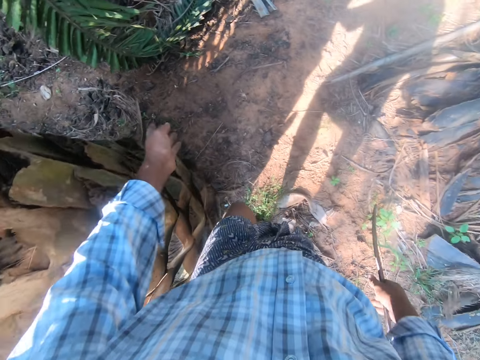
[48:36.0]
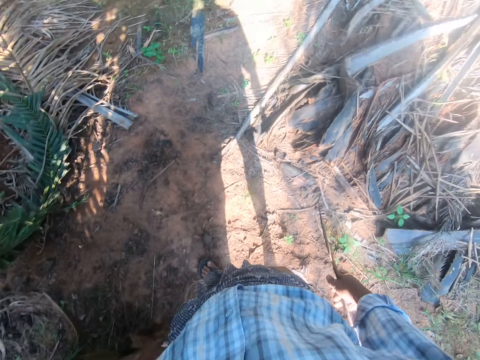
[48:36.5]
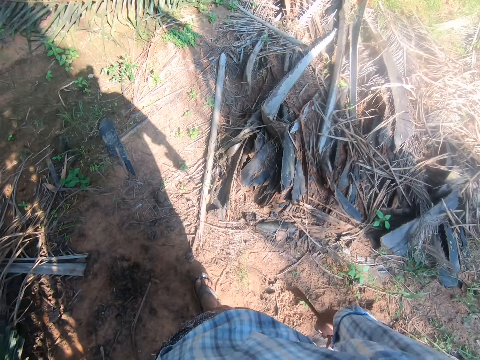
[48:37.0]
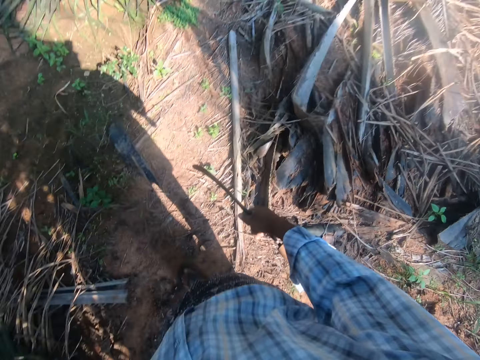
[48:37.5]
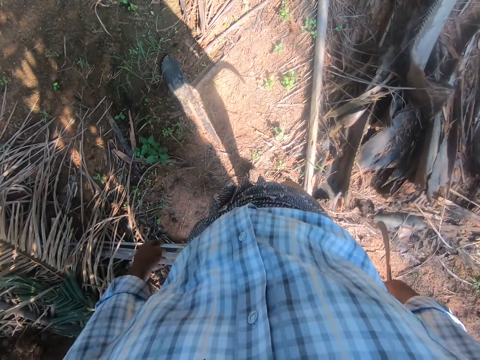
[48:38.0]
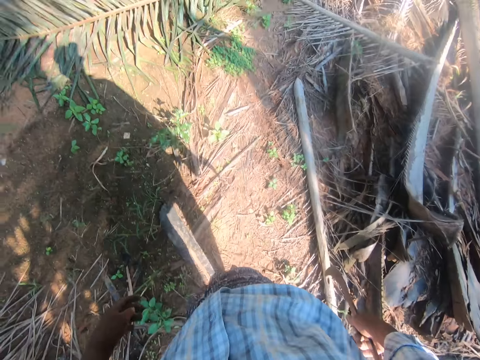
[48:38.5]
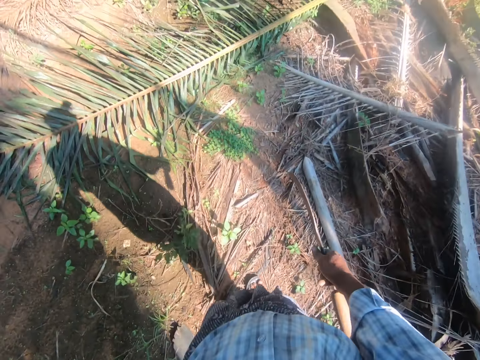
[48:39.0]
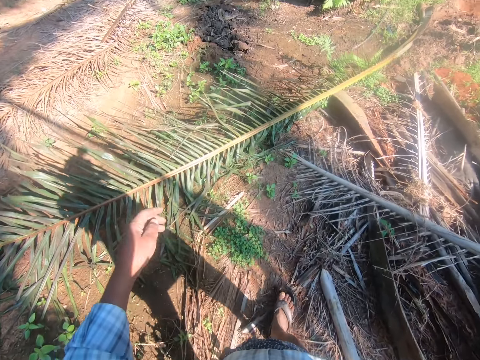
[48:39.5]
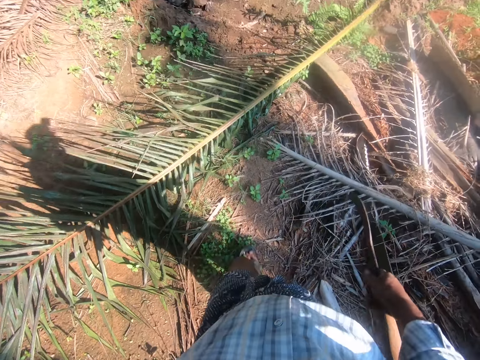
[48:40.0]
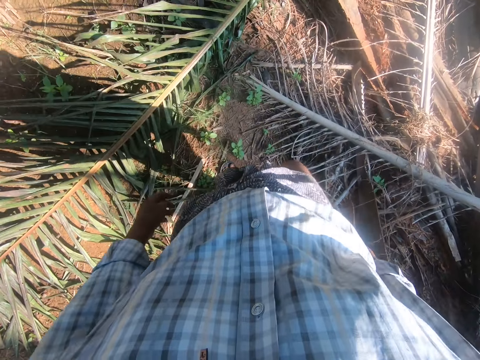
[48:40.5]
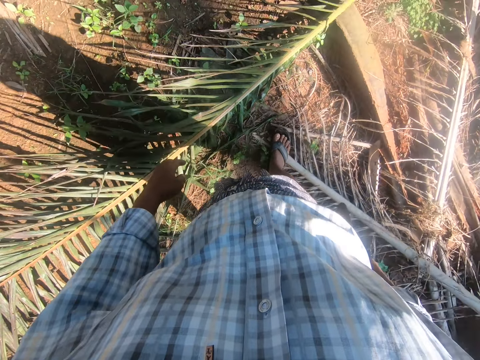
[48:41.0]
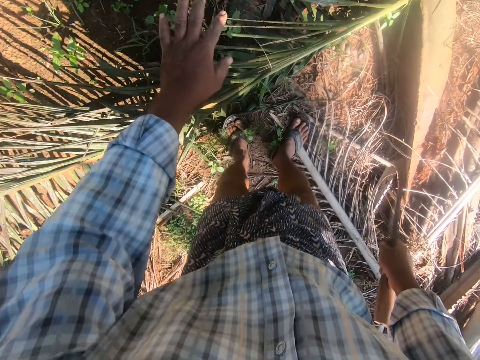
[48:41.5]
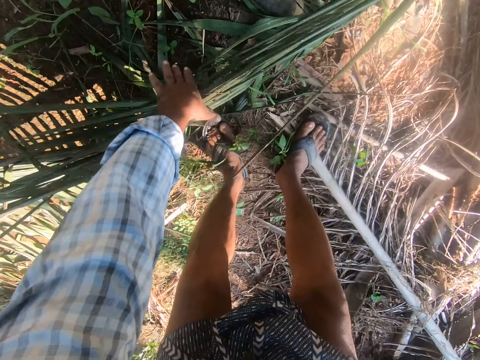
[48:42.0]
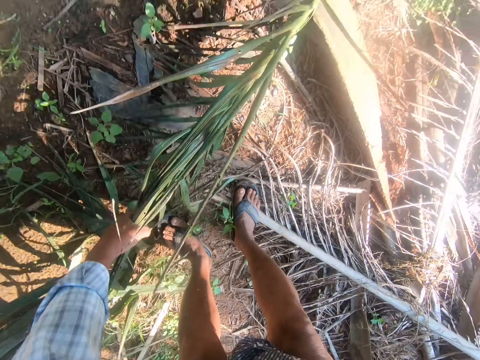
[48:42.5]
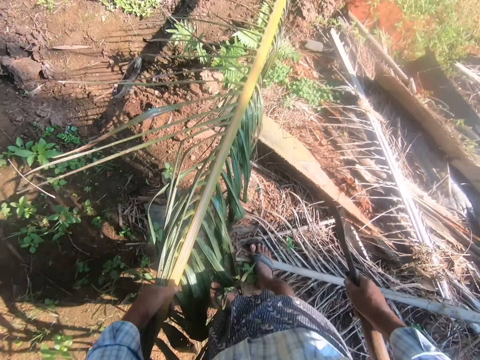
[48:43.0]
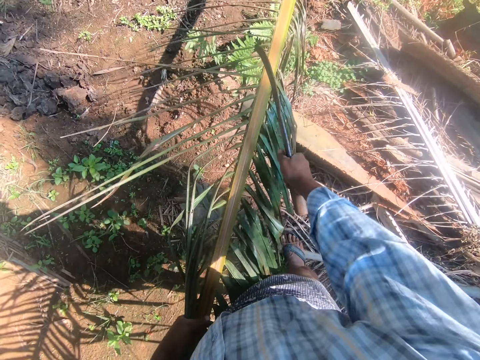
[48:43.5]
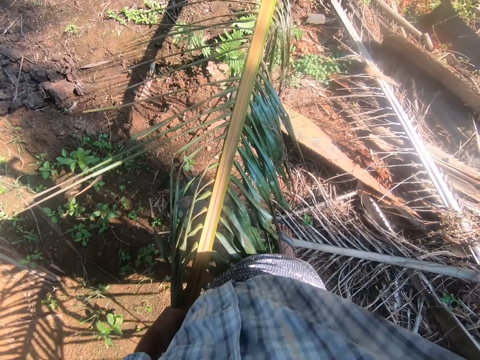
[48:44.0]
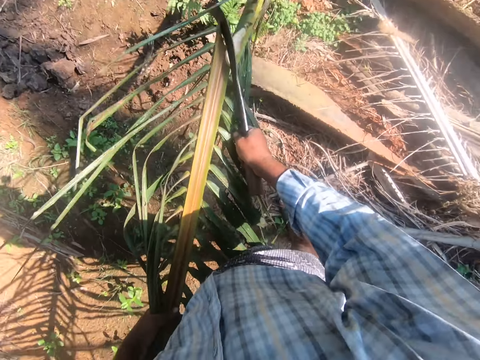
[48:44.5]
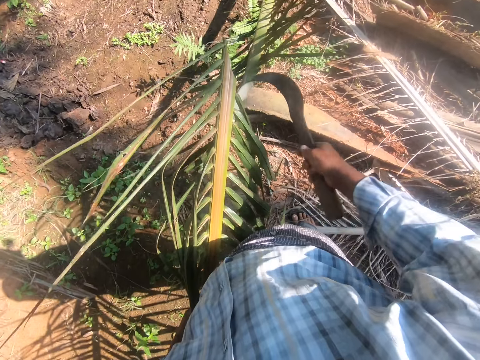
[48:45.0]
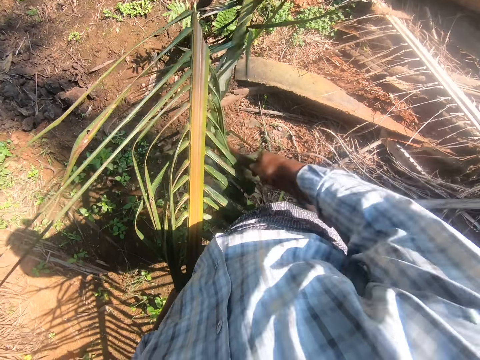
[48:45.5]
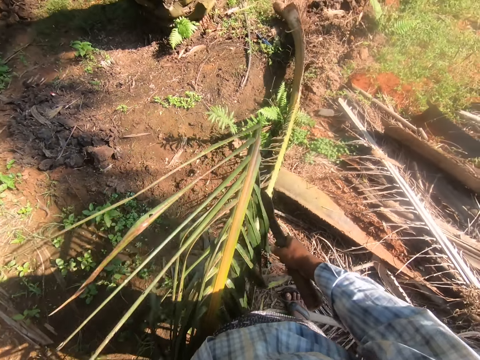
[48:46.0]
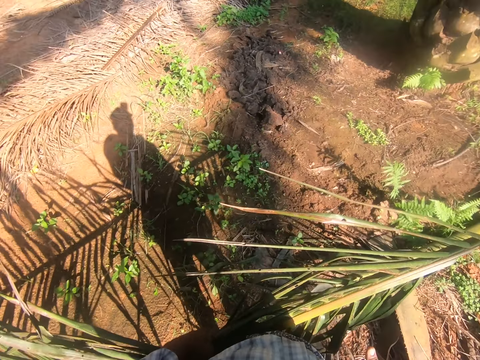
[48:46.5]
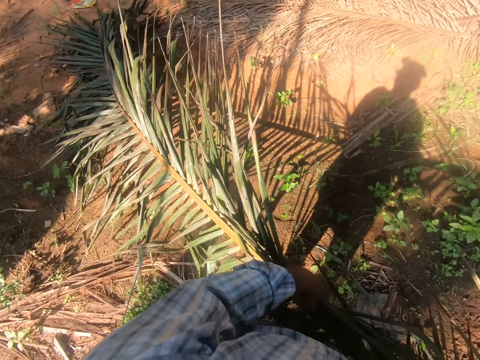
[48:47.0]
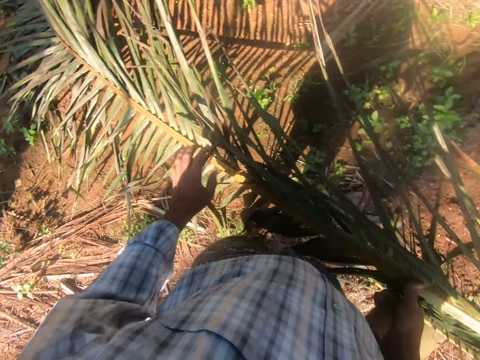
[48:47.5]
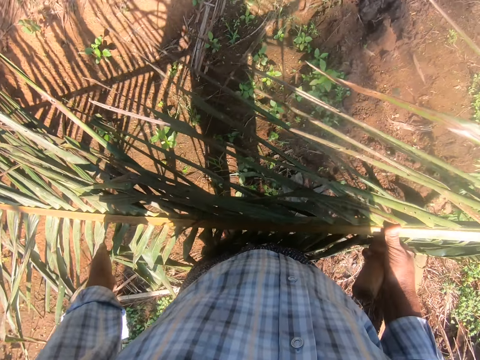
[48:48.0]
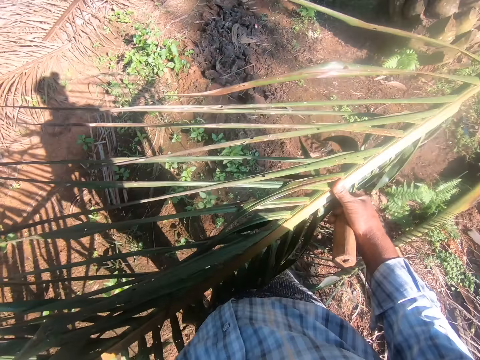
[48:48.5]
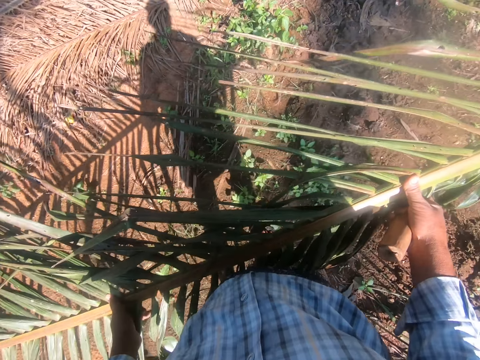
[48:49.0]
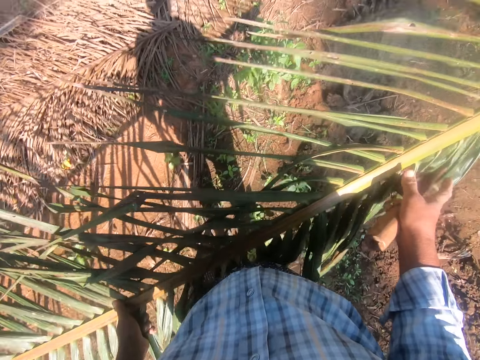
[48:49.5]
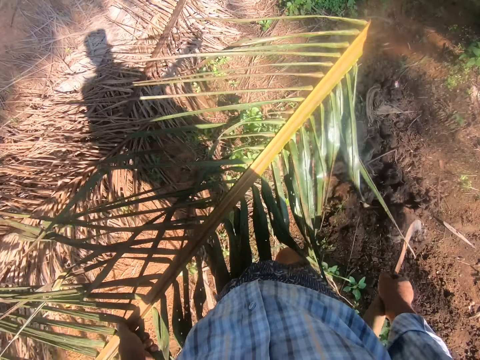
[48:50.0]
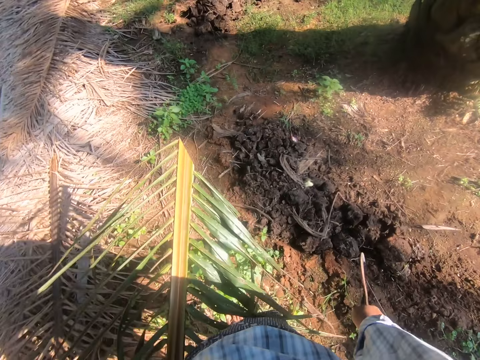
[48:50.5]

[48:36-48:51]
A man converses with the camera wearer. The camera wearer converses with the man. They pick a palm frond or palm leaf from the ground. The man converses with the camera wearer. The camera wearer separates the palm frond from the rachis with a sickle. They converse with the man. The man converses with the camera wearer. The camera wearer lifts the palm leaf, converses with the man and walks around. The man converses with the camera wearer.

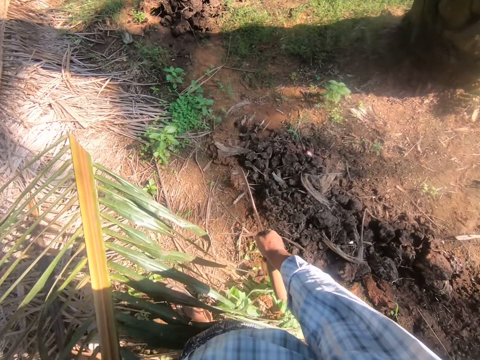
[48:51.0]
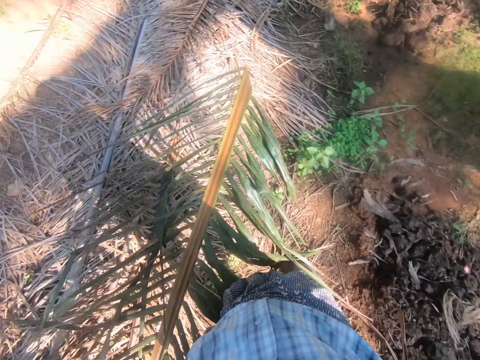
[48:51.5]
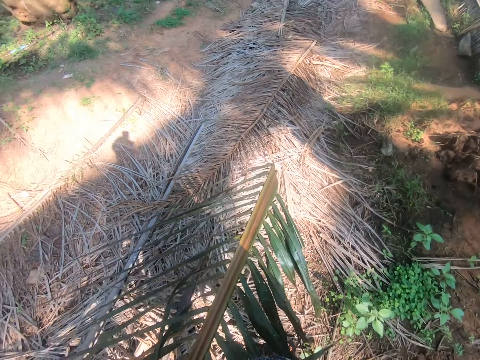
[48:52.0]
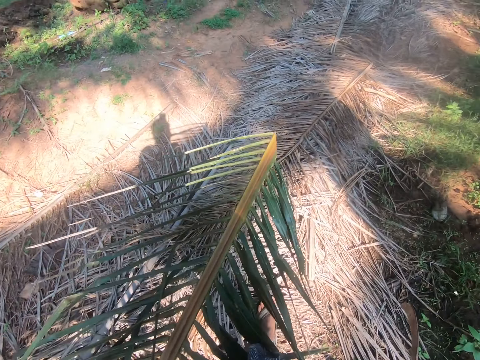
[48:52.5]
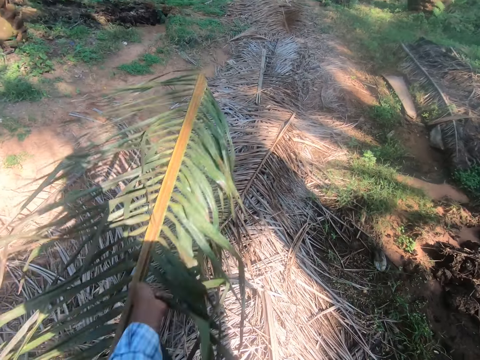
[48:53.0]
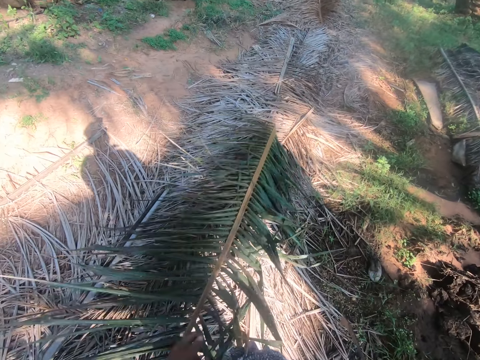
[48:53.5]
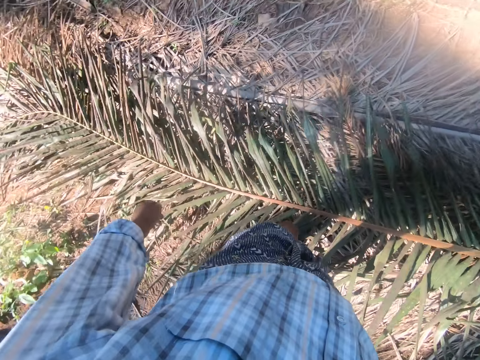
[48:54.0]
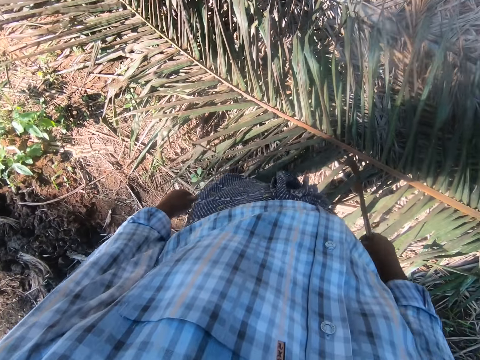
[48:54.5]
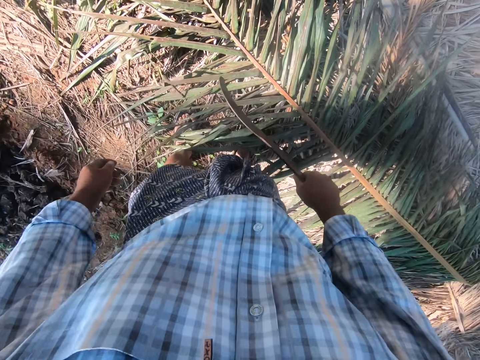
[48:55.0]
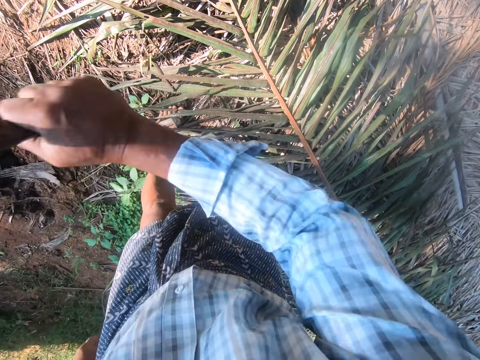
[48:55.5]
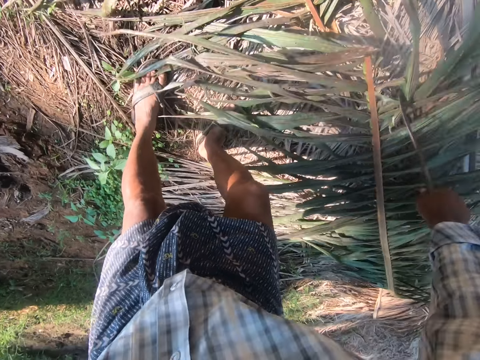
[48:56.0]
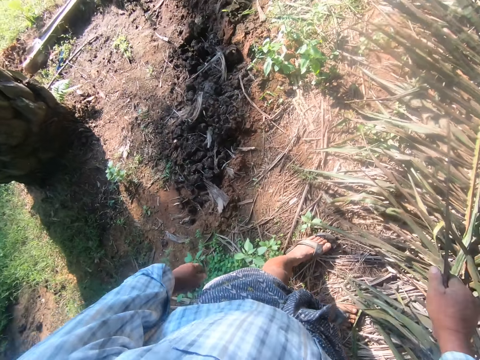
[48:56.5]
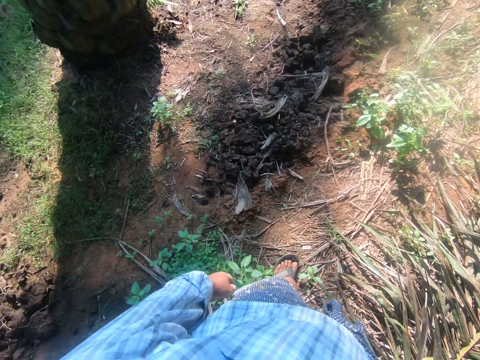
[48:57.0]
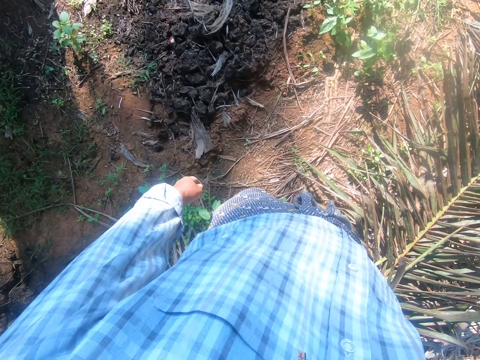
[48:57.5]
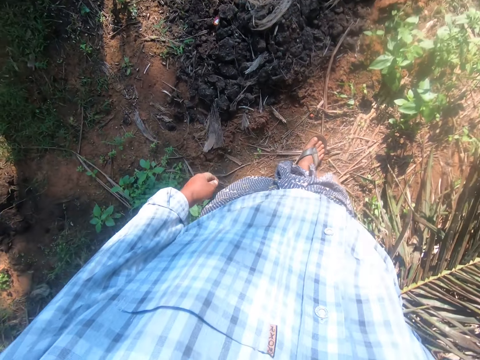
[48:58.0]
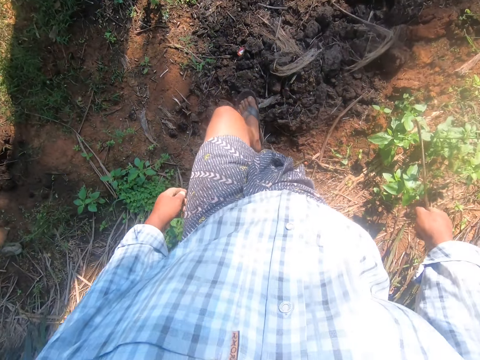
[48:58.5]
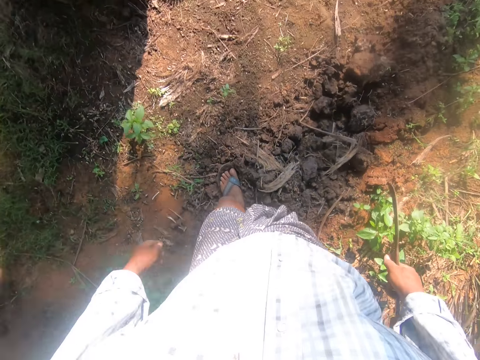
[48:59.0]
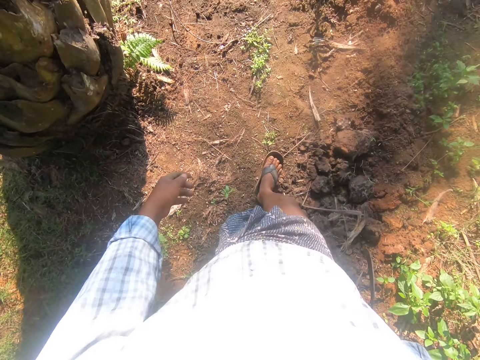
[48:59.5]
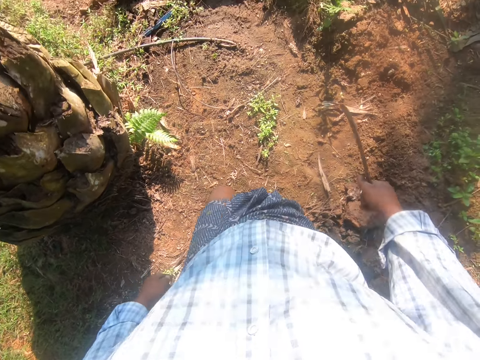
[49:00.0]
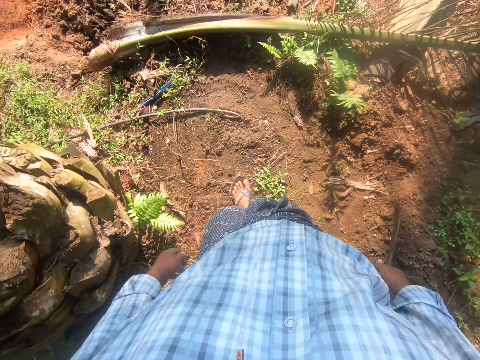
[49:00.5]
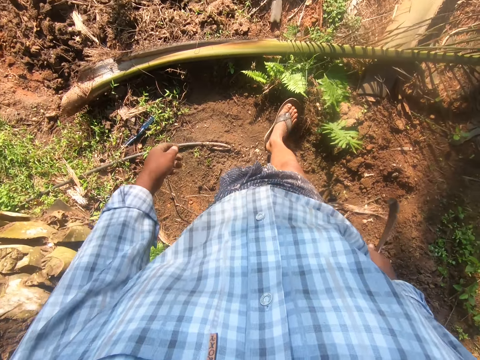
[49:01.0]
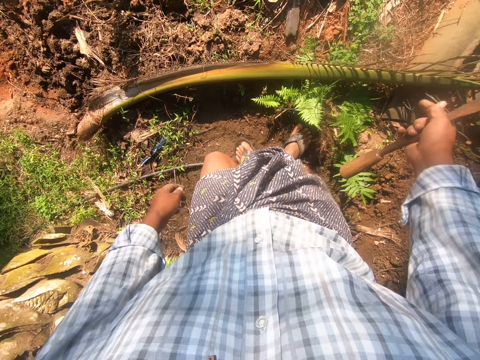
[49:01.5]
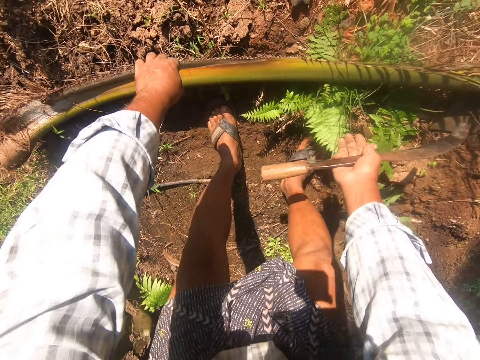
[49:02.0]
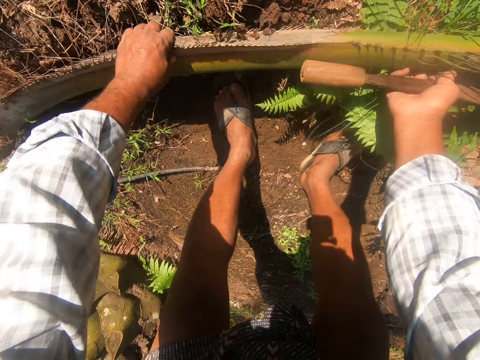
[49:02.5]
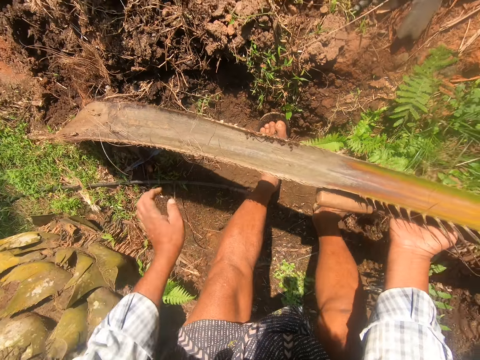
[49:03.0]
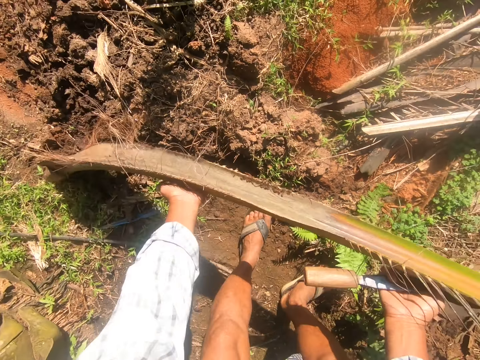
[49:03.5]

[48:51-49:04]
The camera wearer converses with a man. They drop the palm frond or palm leaf on the heap of palm fronds. The man converses with the camera wearer. The camera wearer cuts the palm frond on the heap with a sickle. They walk around. They converse with the man. They lift the palm leaf.
